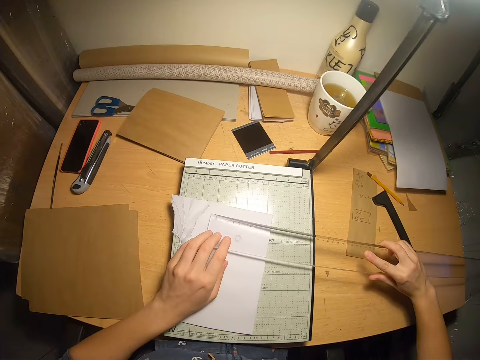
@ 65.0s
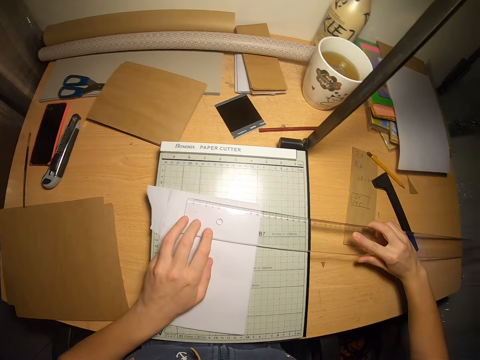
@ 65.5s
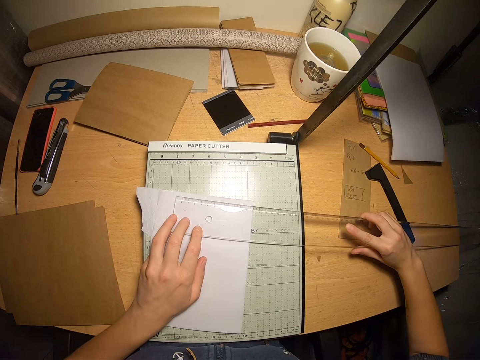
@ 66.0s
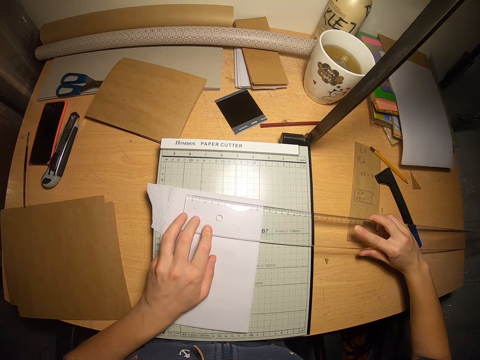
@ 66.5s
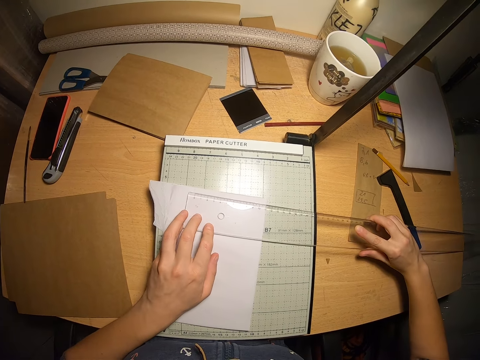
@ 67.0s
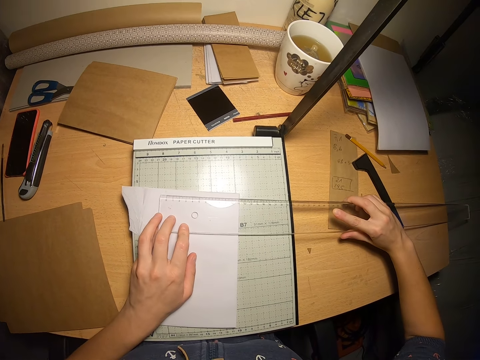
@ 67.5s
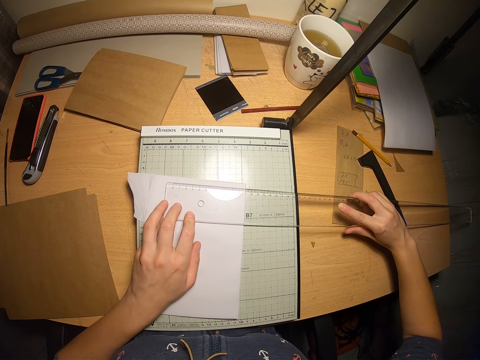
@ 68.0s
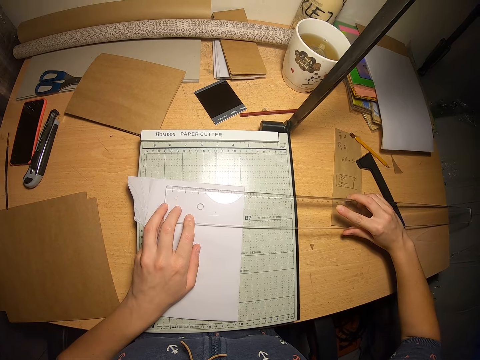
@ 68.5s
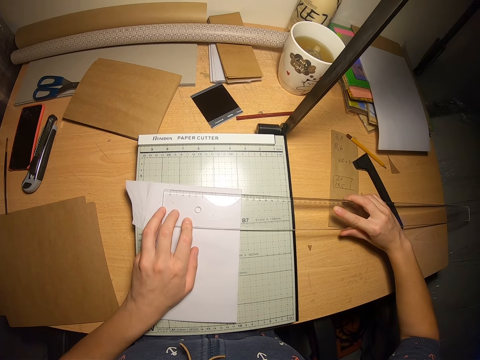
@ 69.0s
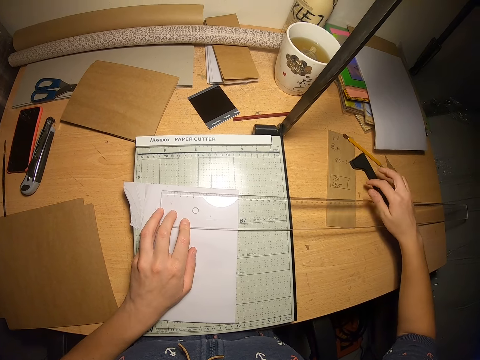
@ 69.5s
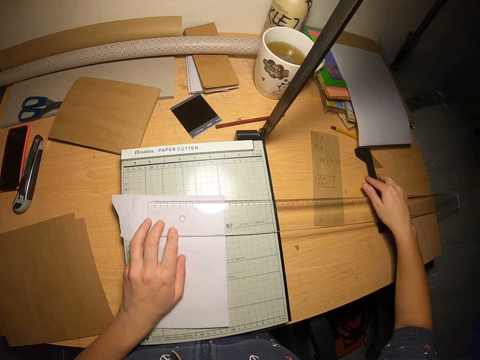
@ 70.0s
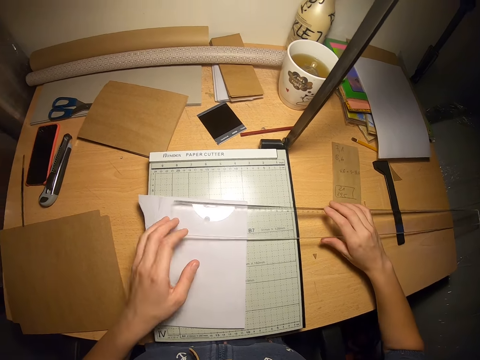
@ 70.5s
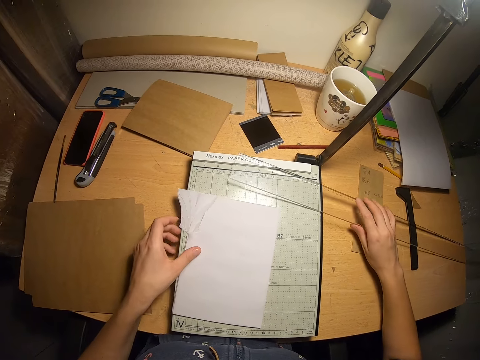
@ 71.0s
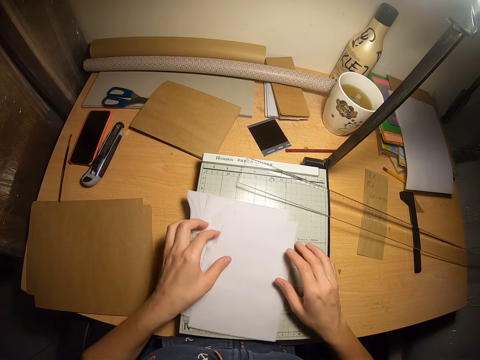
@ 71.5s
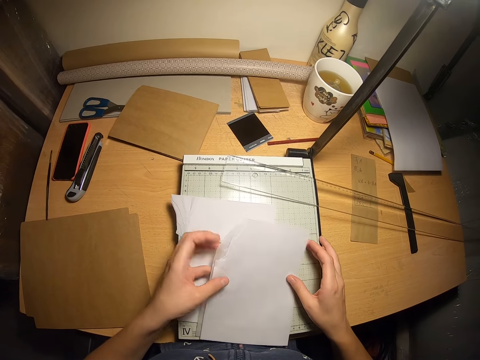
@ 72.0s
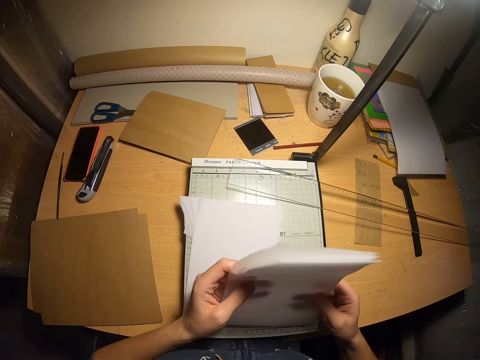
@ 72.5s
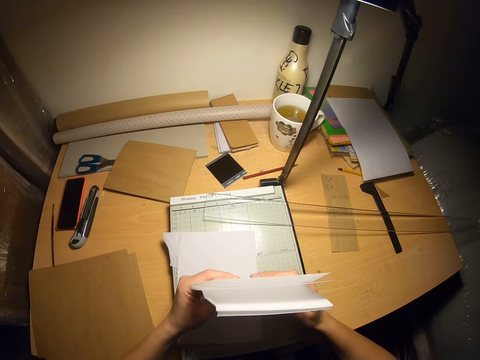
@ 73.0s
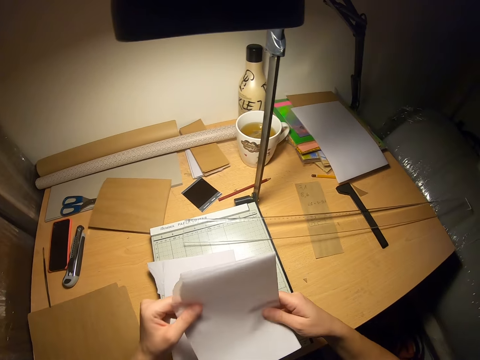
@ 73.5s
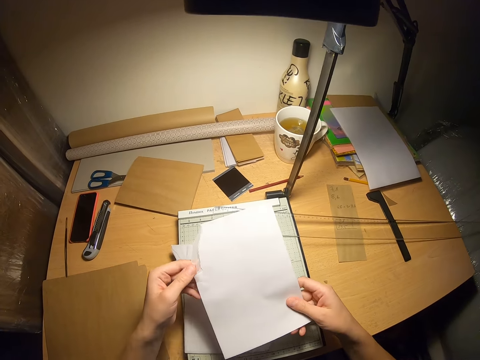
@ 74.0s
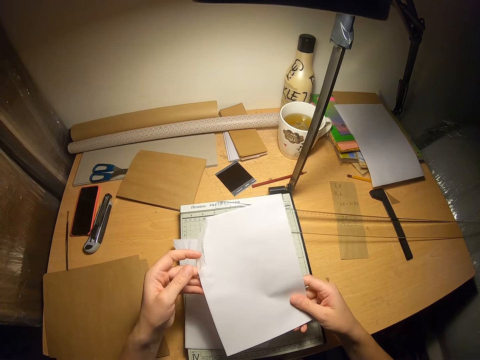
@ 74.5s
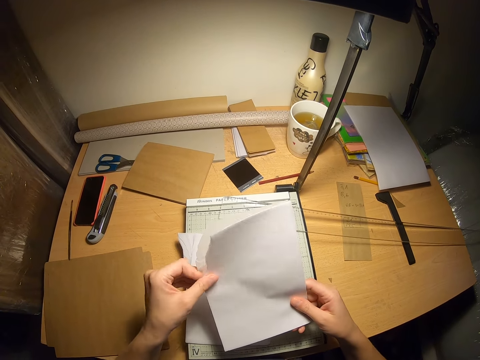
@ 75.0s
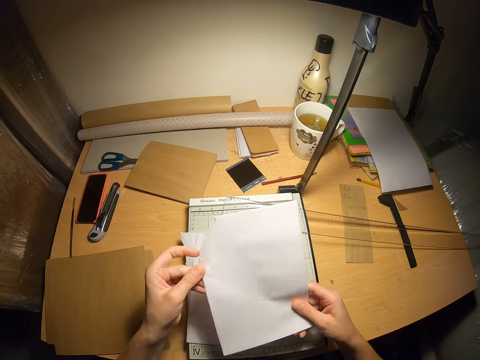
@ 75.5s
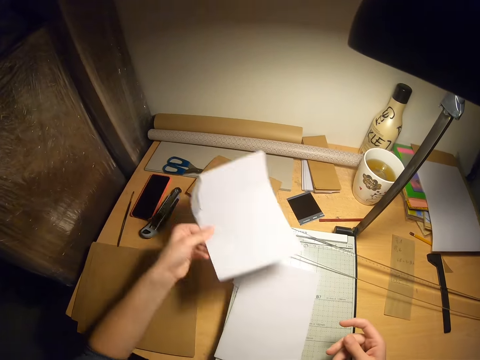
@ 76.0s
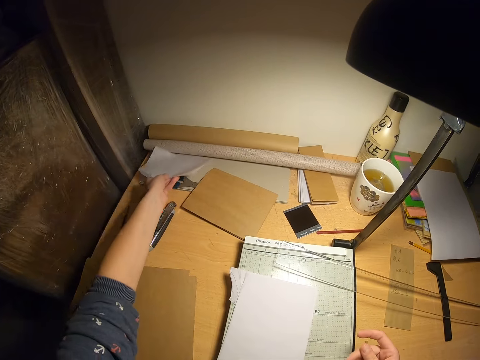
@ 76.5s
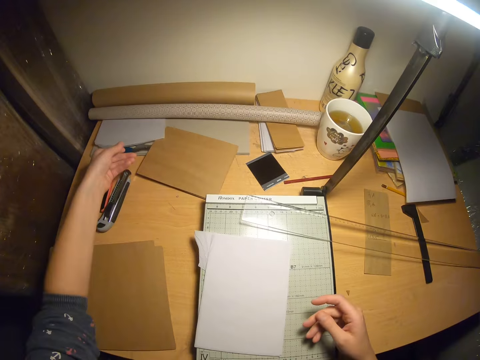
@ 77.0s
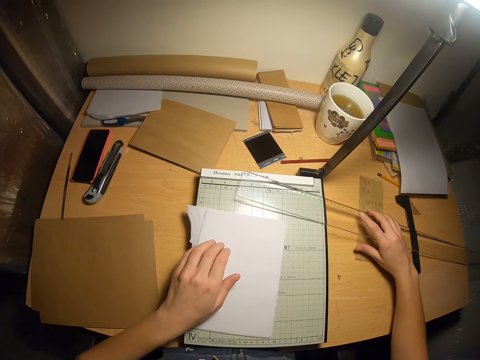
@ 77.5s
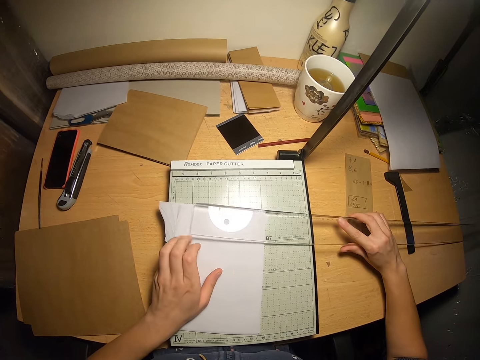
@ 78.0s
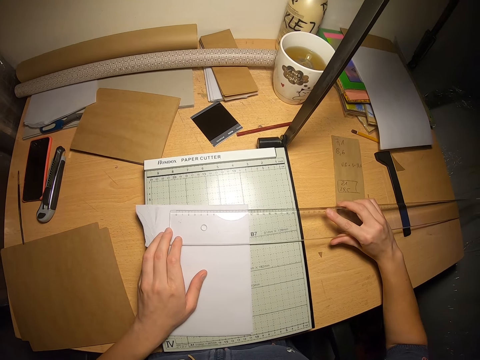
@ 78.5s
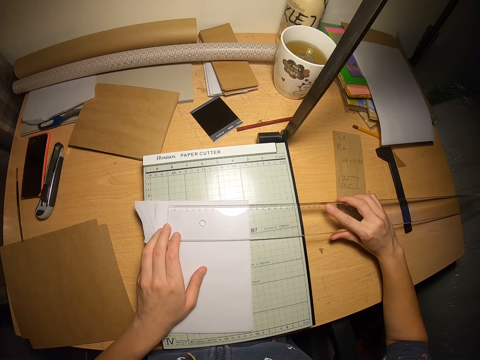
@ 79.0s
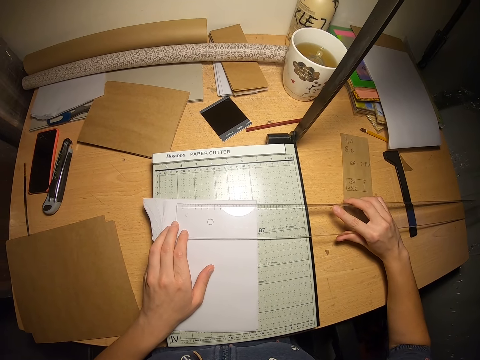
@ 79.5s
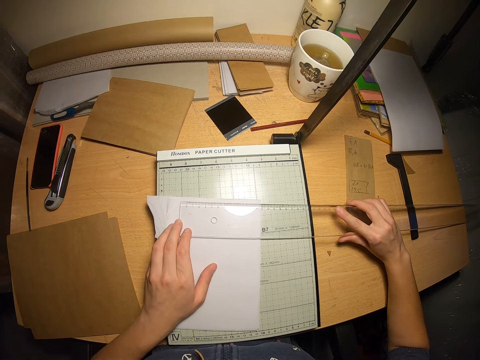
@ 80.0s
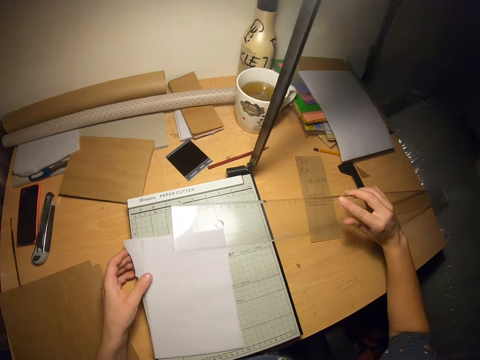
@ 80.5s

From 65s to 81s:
The camera wearer measures the papers with a ruler. They look over the papers and the ruler. They push a cutting blade aside. They drop the ruler on the paper cutter. They arrange the papers with both hands on the paper cutter. They pick up a few papers. They look over the papers. They drop the papers at the far end of the table. They measure the papers with the ruler. They put the ruler on the papers. They look over the papers and the ruler.

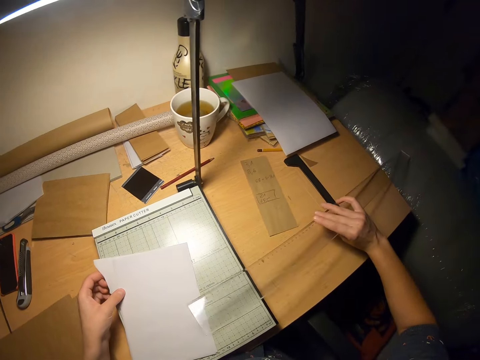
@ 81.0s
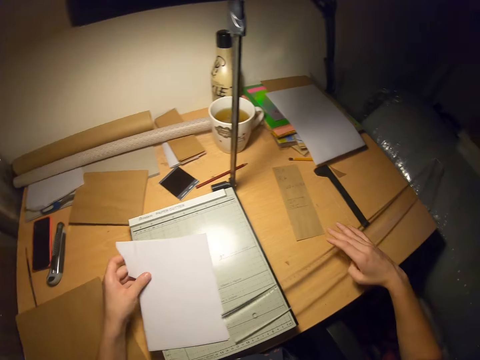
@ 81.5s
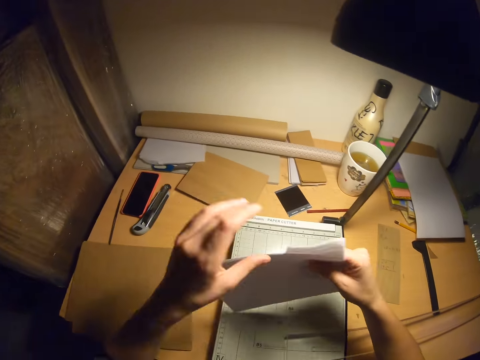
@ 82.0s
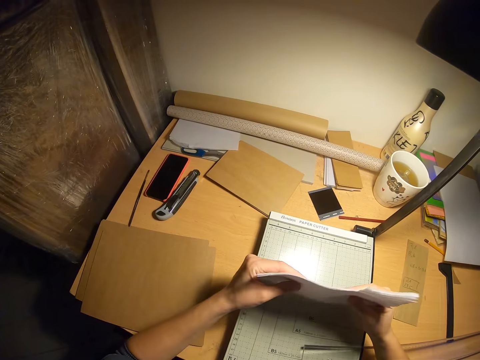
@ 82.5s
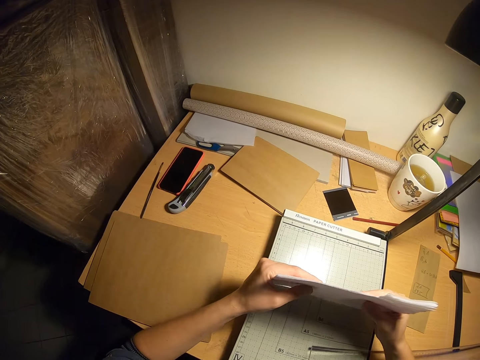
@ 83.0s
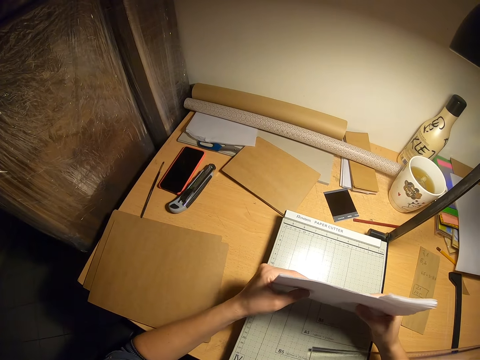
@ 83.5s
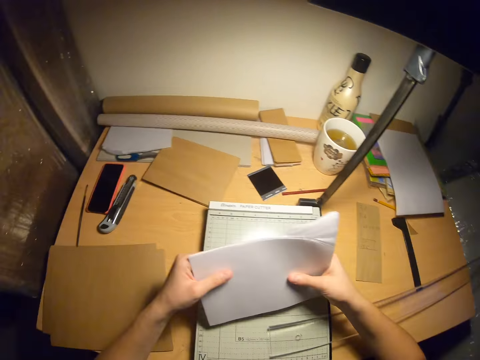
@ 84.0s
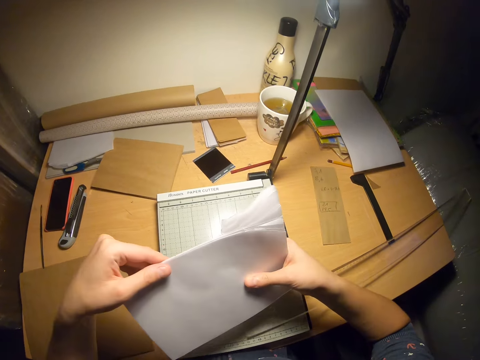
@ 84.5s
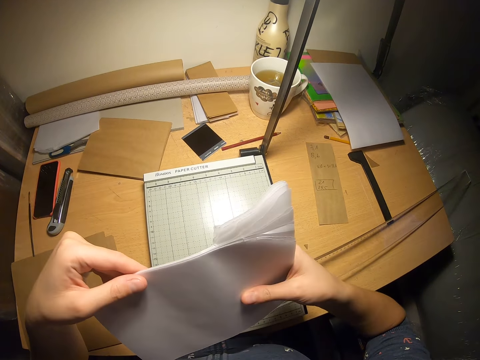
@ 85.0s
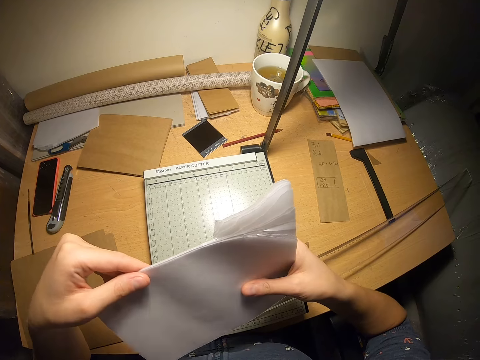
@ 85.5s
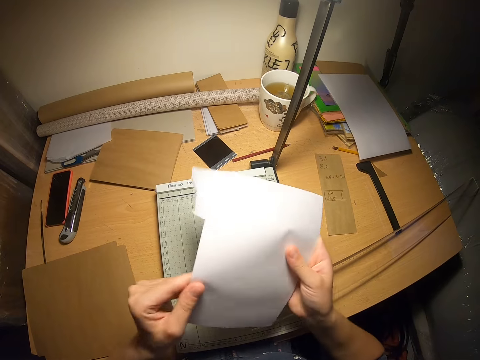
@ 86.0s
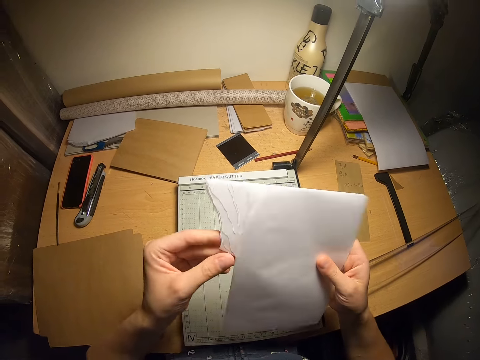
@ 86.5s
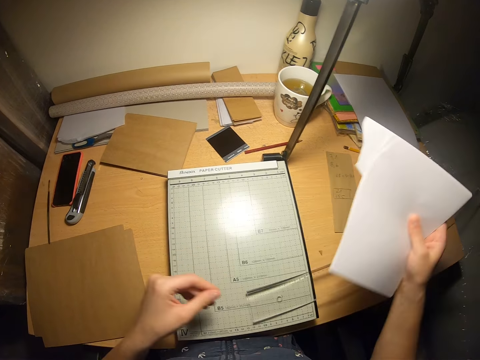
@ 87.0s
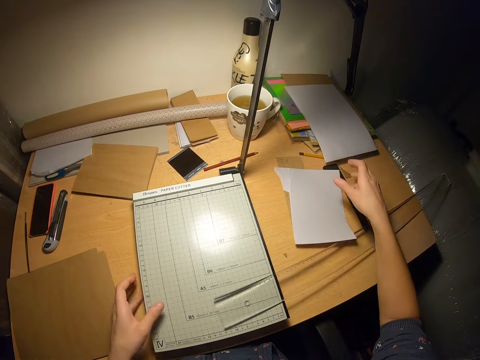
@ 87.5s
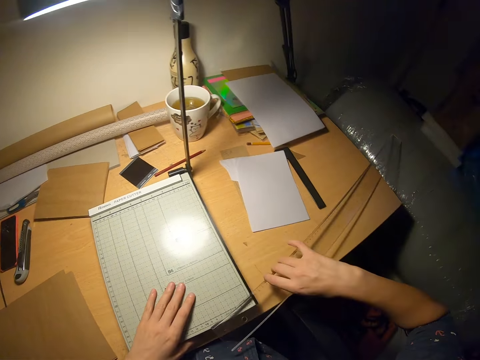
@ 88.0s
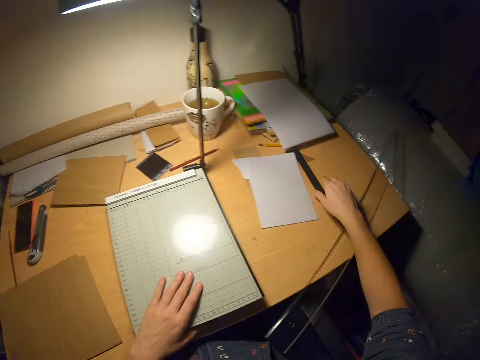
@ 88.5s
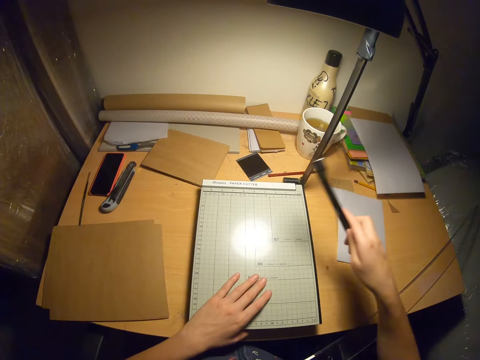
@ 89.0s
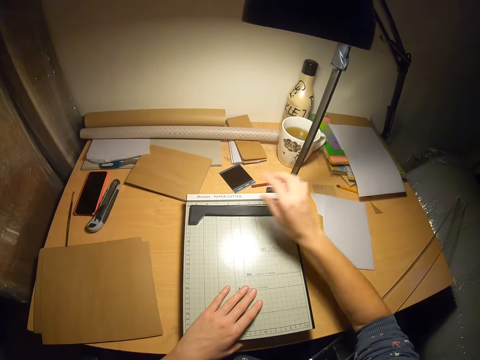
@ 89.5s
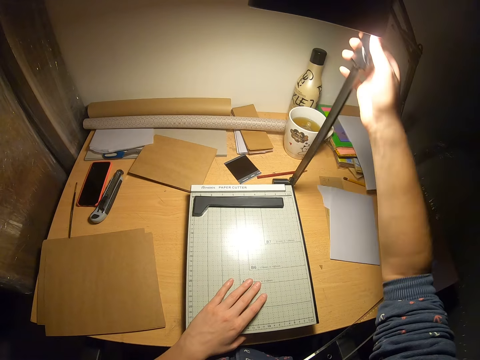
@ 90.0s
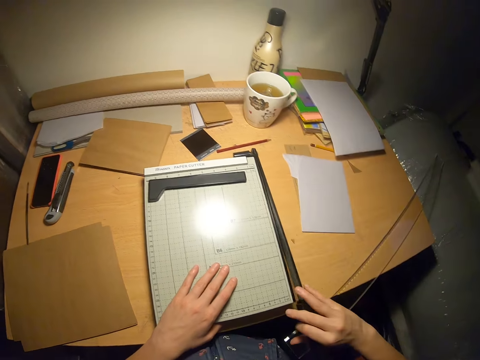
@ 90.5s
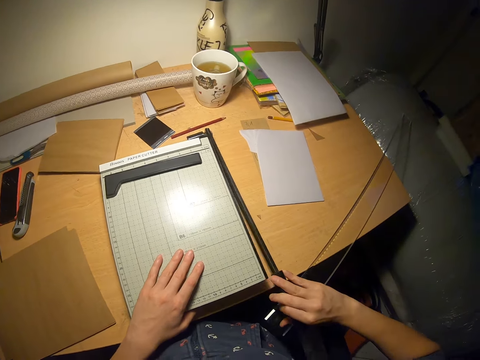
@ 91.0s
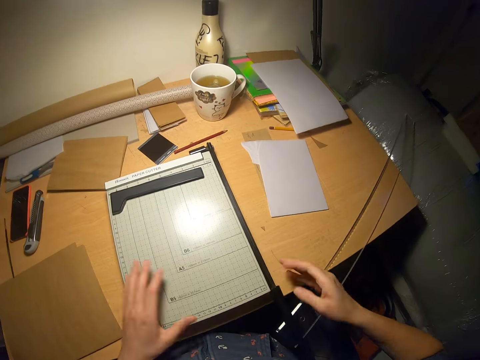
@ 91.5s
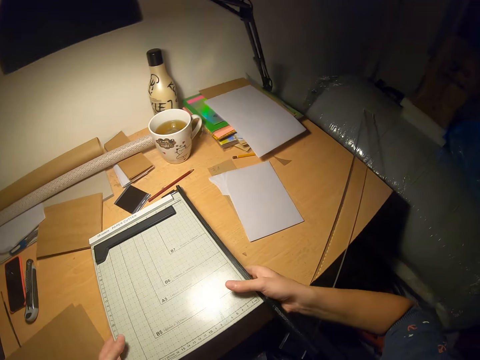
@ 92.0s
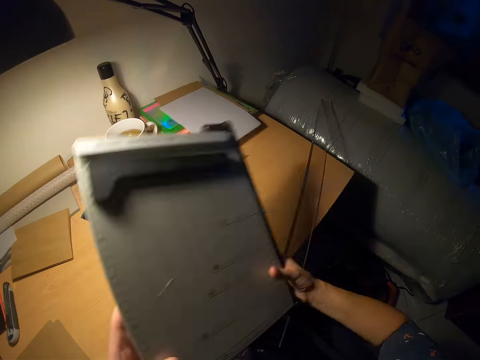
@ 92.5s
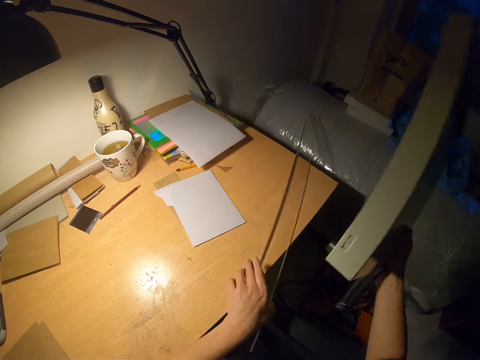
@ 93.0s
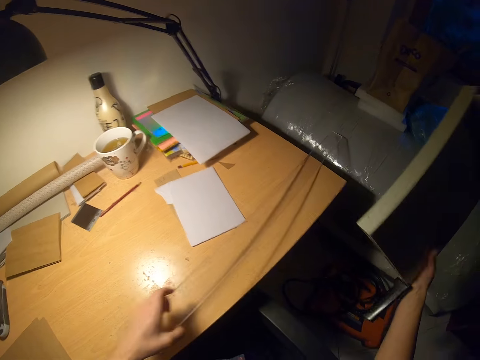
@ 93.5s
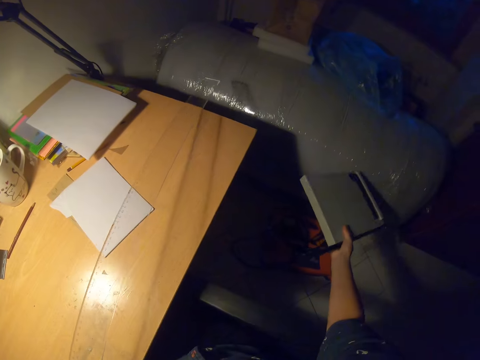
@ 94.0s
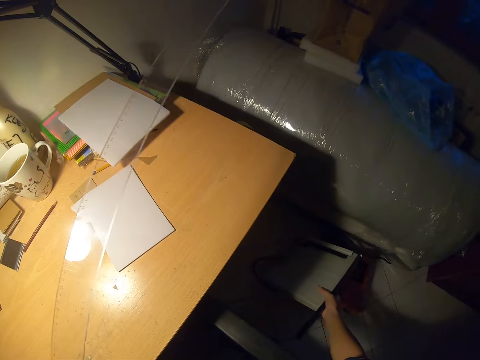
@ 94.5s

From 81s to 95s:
The camera wearer drops the ruler on the paper cutter or paper trimmer. He arranges the papers with both hands on the paper cutter. He picks up the papers. He looks over the papers. He drops the papers on the table. He places the ruler on the table and pushes the ruler aside. He picks up a cutting blade on the table and drops the cutting blade on the paper trimmer. He pulls down the cutting blade on the trimmer. He picks up the paper cutter from the table. He picks up the ruler on the table with his right hand.
